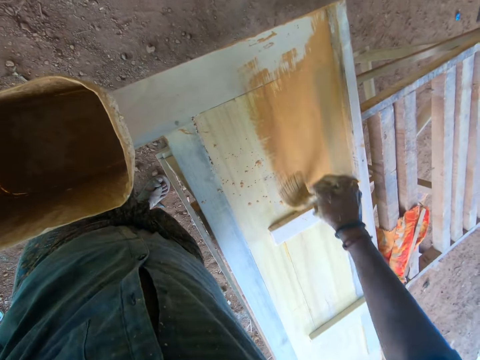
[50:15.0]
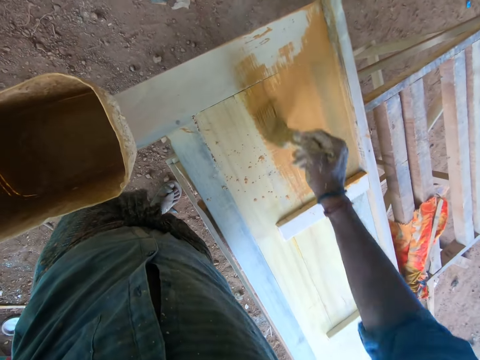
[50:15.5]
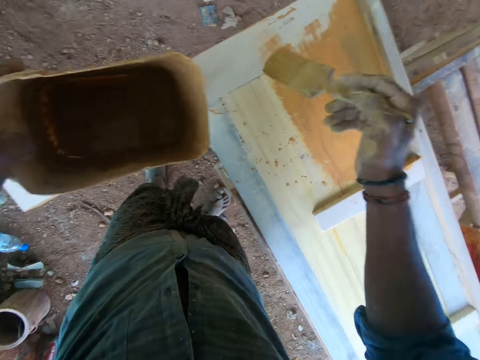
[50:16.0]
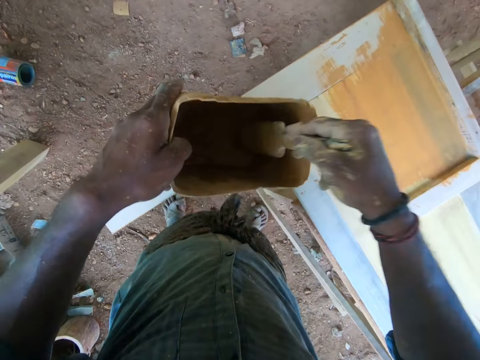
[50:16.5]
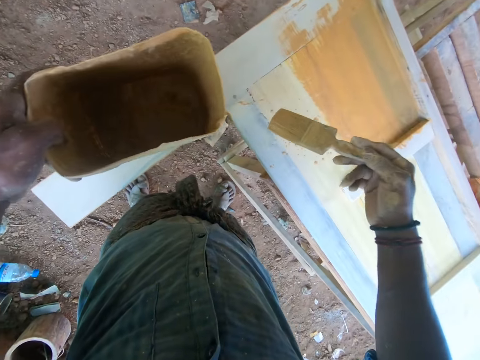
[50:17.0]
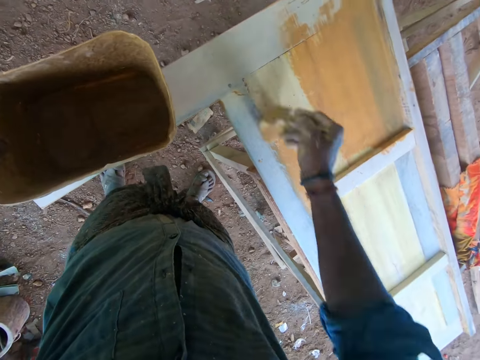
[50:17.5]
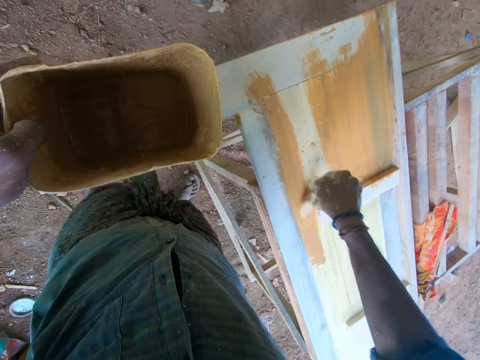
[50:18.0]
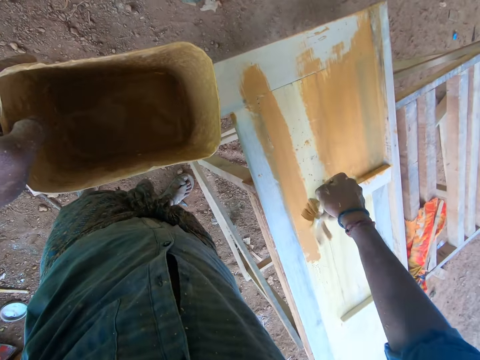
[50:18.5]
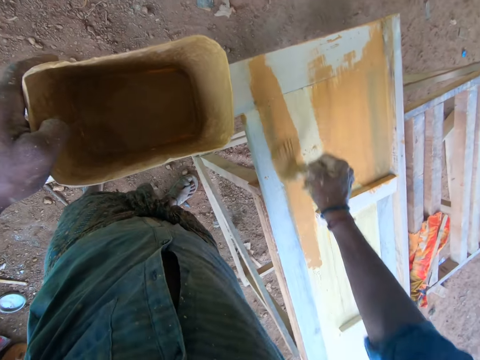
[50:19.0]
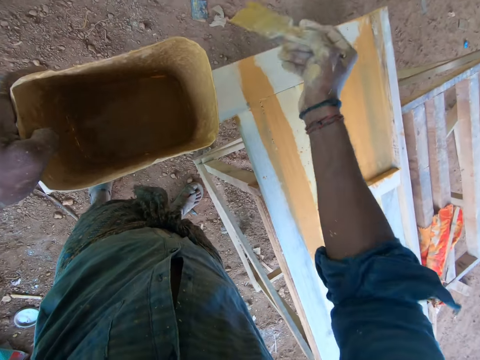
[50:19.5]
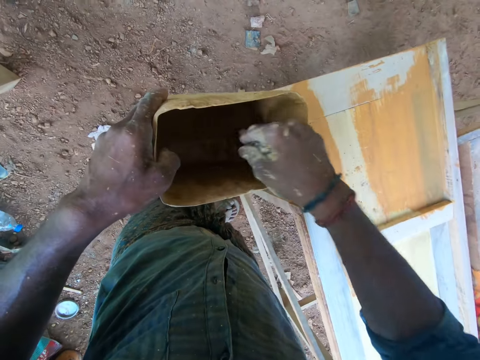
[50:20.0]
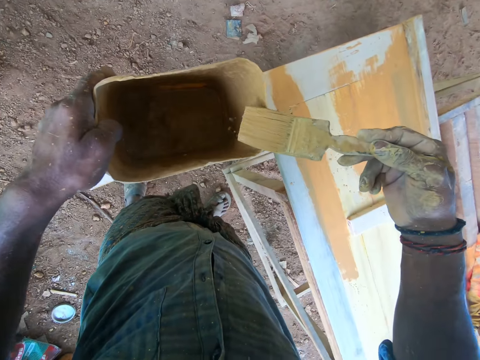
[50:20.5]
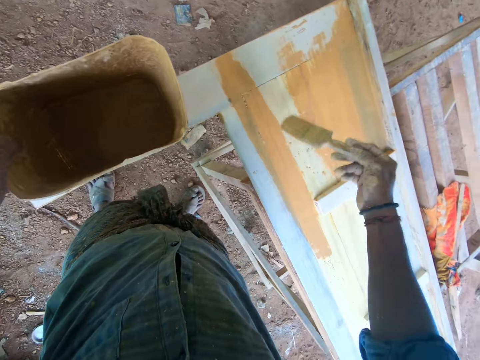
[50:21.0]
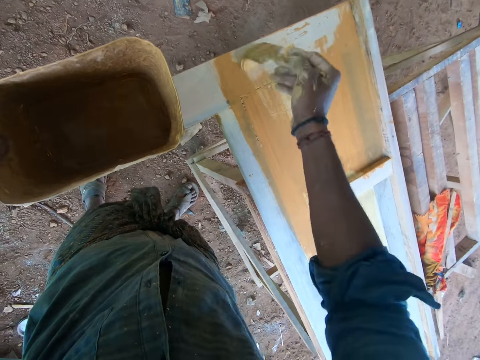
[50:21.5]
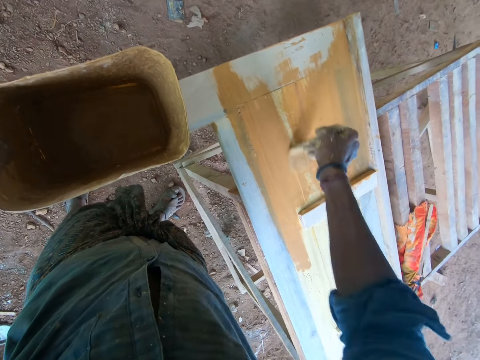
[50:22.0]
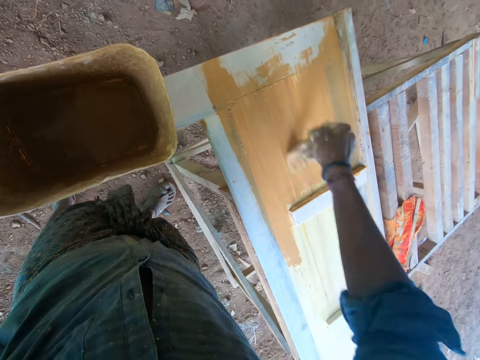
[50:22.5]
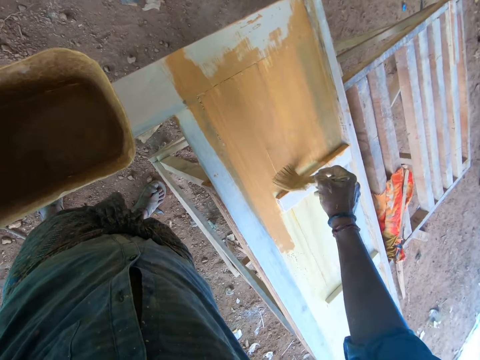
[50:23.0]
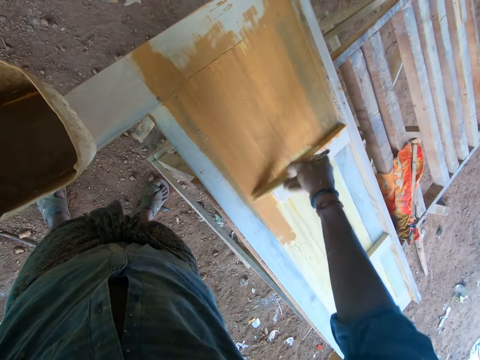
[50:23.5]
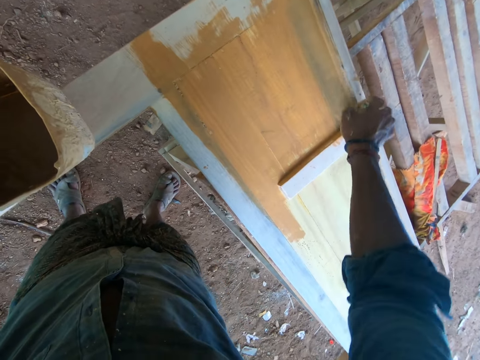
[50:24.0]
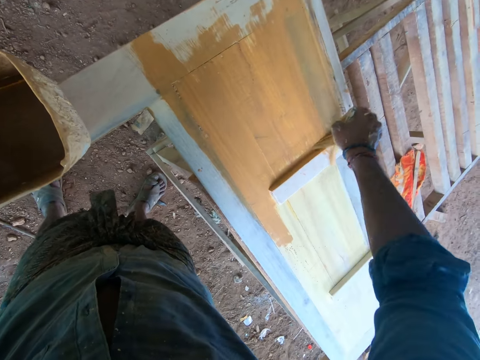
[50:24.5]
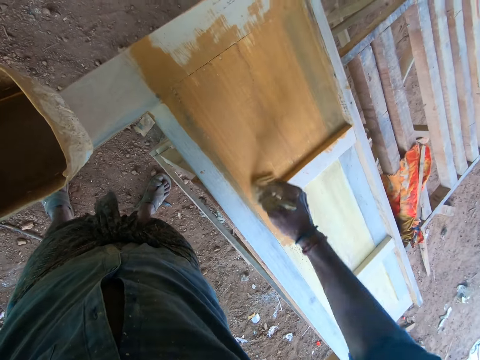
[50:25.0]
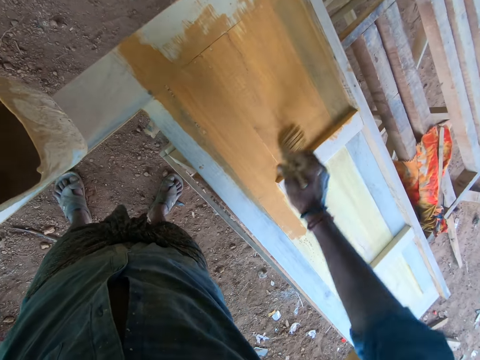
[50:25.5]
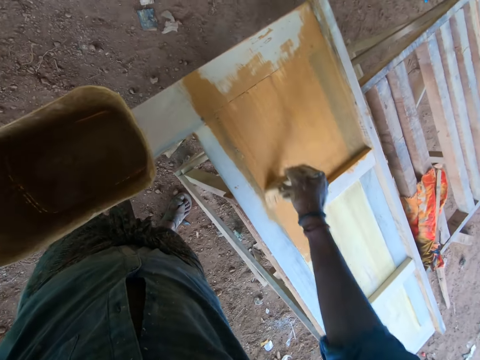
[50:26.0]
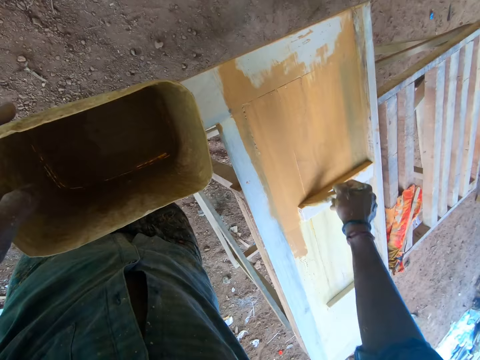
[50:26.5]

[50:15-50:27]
The camera wearer dips the paintbrush in his right hand in the paint container in his left hand. He rubs the paint brush in his right hand on the paint container in his left hand. He paints the piece of wood with the paint brush in his right hand. He dips the paintbrush in his right hand in the paint container in his left hand. He rubs the paint brush in his right hand on the paint container in his left hand. He paints the piece of wood with the paint brush in his right hand.

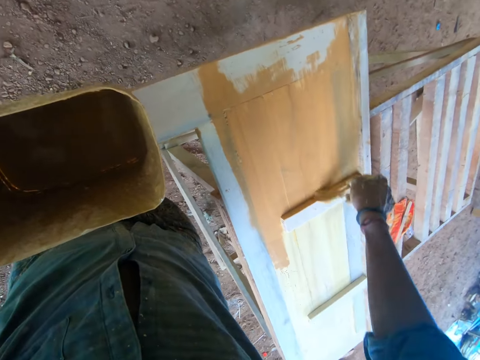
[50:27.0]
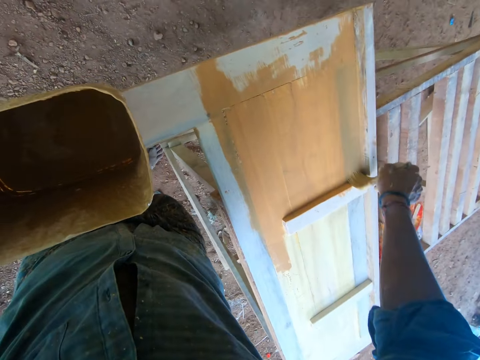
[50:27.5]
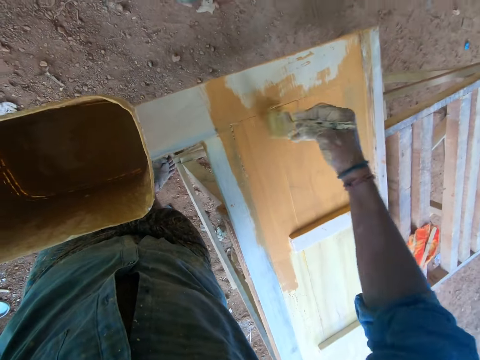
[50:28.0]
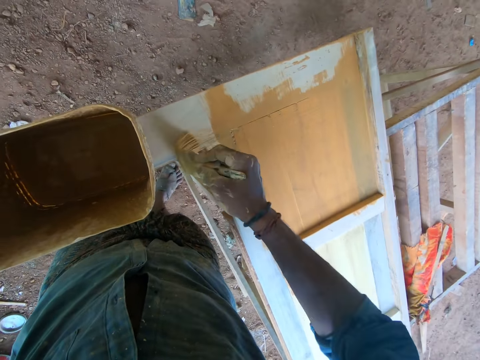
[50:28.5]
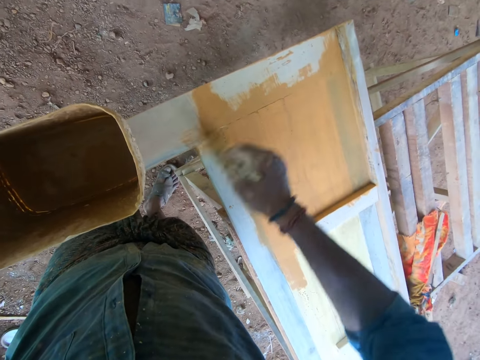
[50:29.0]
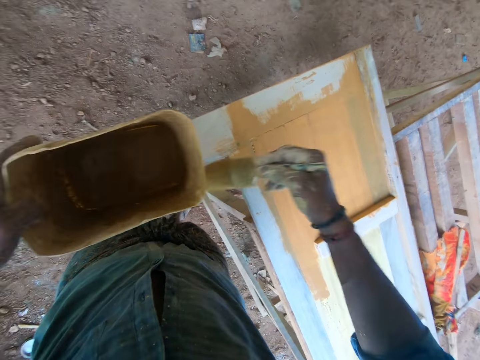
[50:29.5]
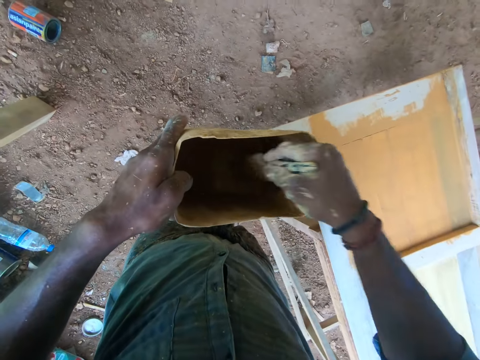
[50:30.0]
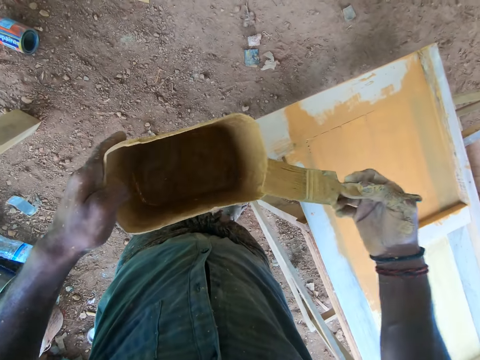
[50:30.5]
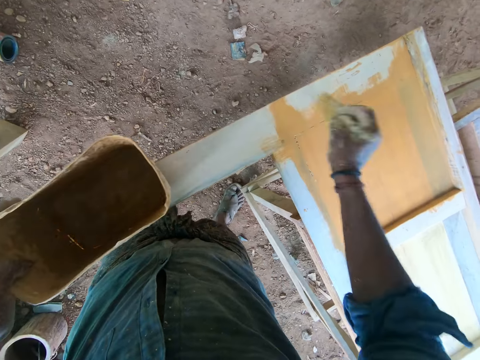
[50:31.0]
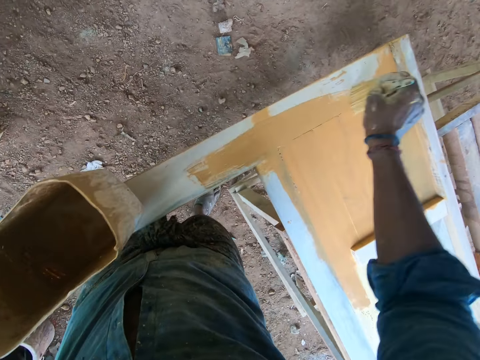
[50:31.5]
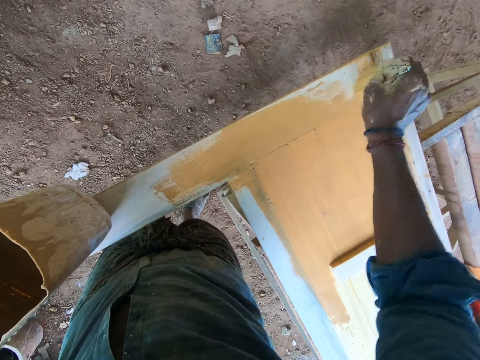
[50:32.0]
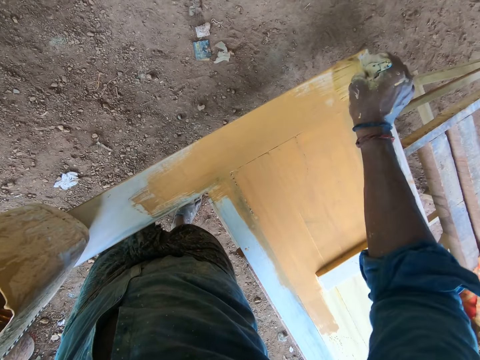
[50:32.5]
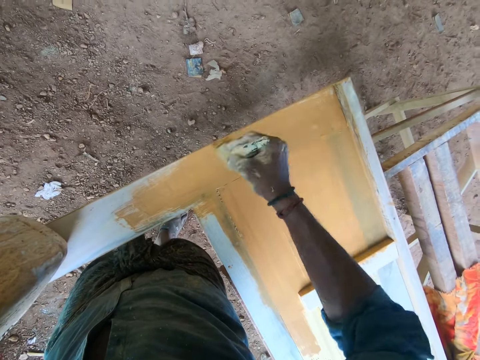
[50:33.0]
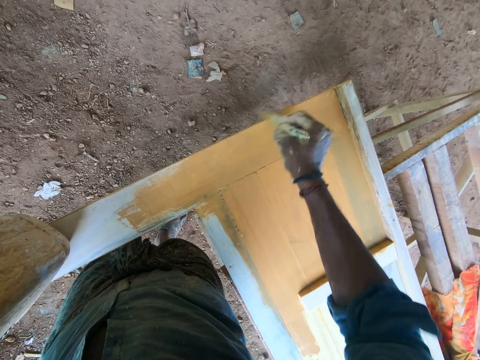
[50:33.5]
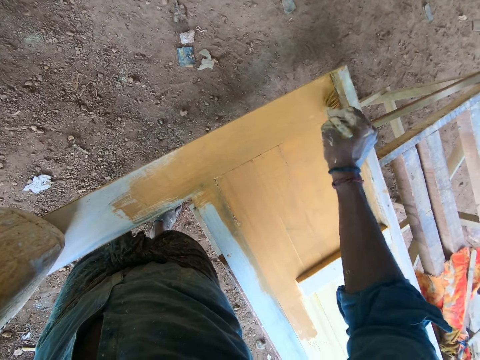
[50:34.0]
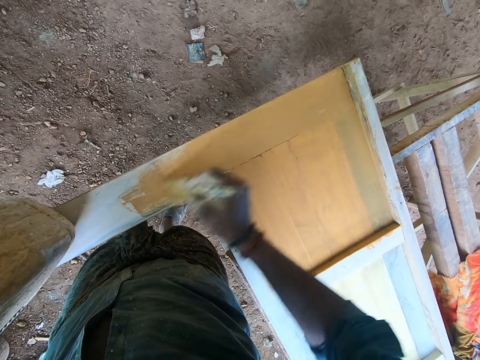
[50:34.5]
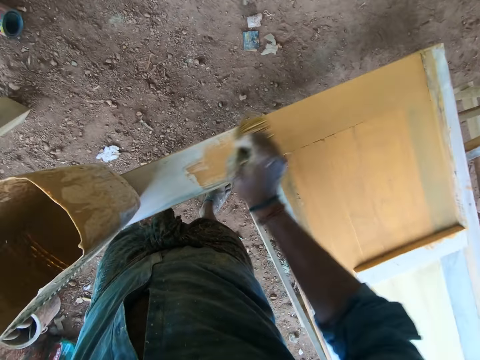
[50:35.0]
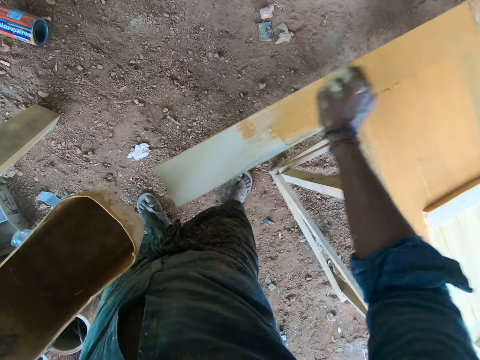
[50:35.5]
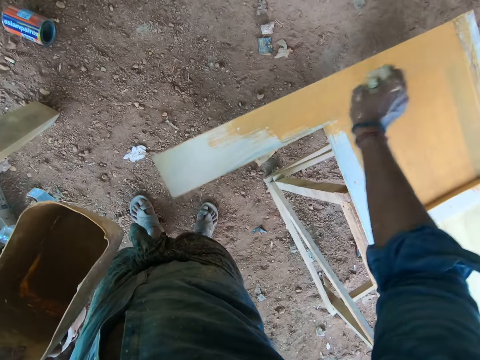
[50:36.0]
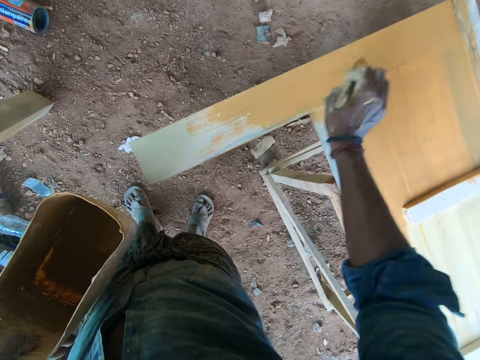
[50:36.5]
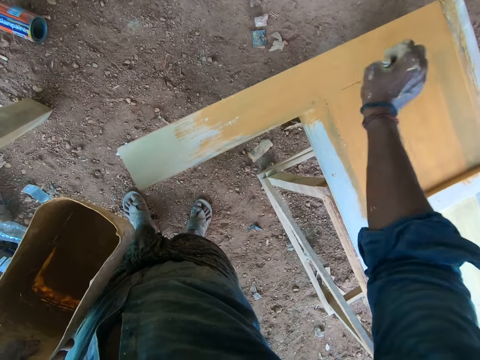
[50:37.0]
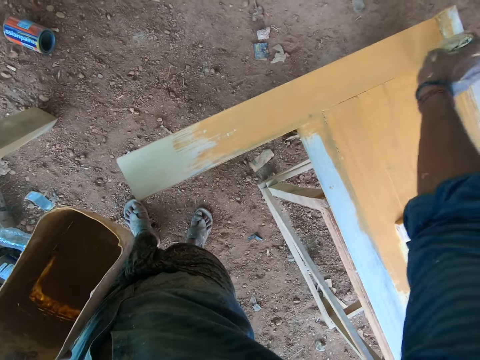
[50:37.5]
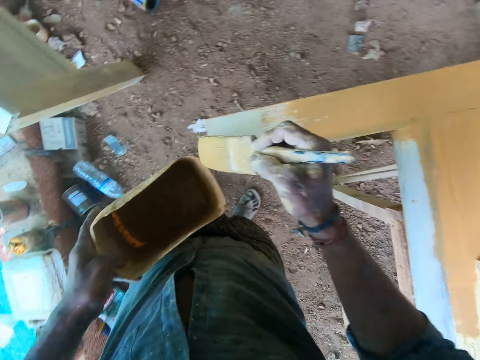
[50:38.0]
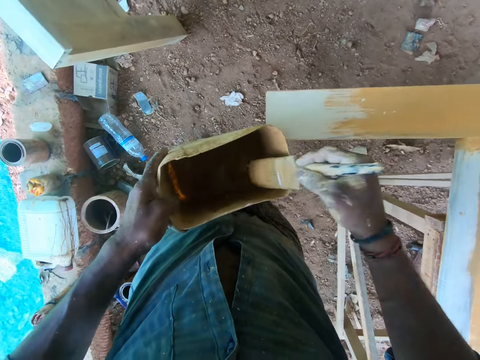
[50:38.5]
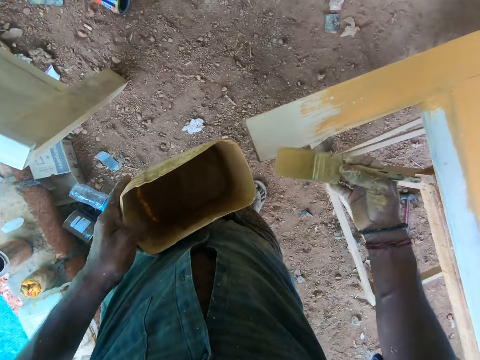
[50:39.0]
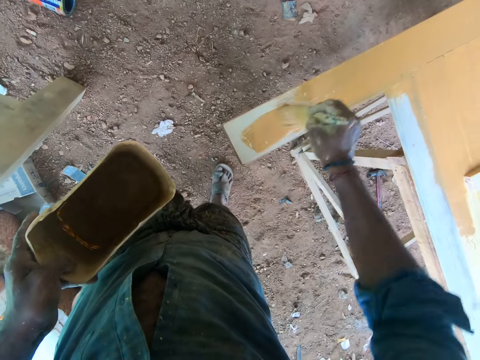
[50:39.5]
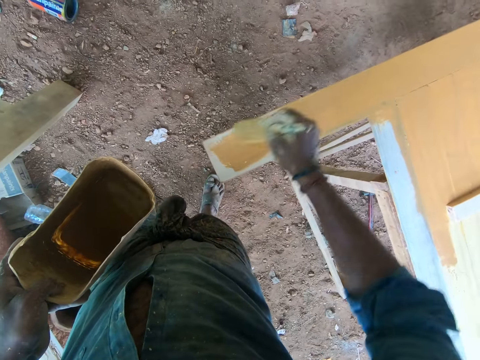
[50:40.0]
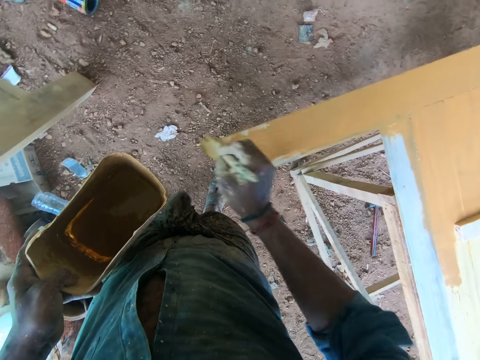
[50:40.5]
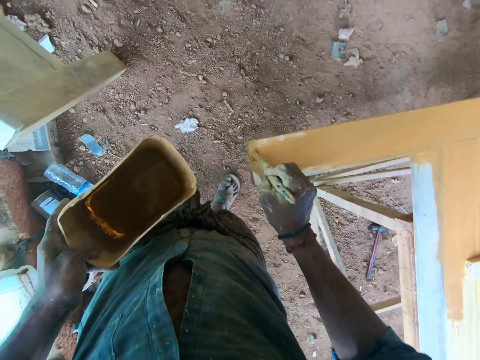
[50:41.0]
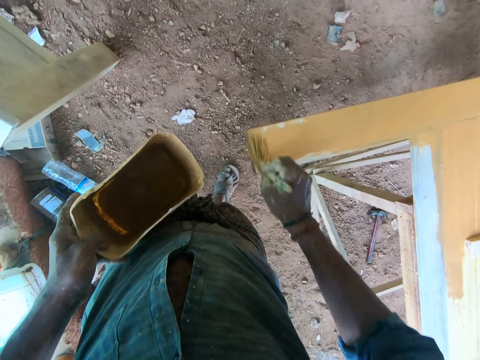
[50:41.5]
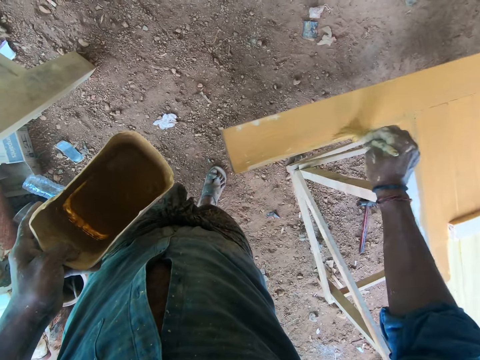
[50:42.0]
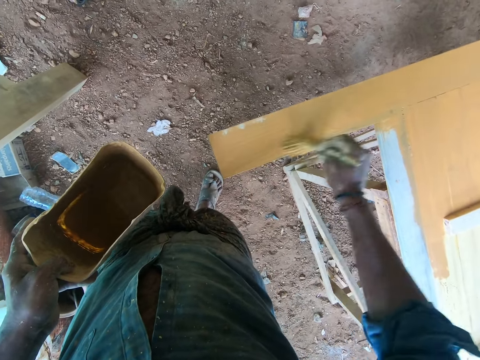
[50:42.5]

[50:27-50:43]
The camera wearer dips the paintbrush in his right hand in the paint container in his left hand. He rubs the paint brush in his right hand on the paint container in his left hand. He paints the piece of wood with the paint brush in his right hand. He dips the paintbrush in his right hand in the paint container in his left hand. He rubs the paint brush in his right hand on the paint container in his left hand. He paints the piece of wood with the paint brush in his right hand.
